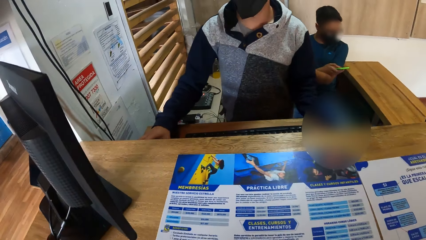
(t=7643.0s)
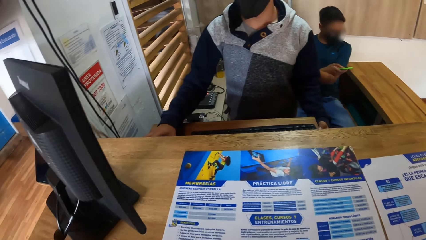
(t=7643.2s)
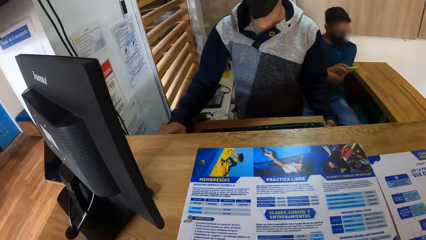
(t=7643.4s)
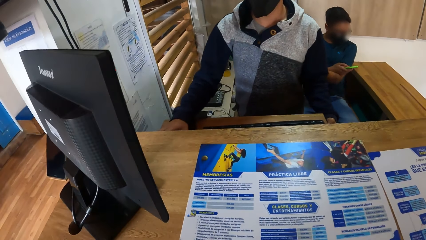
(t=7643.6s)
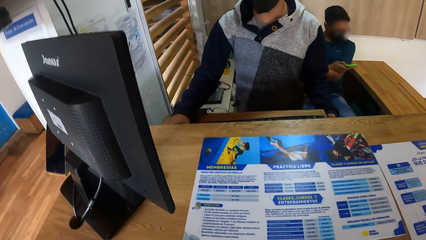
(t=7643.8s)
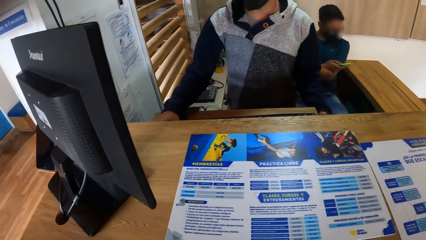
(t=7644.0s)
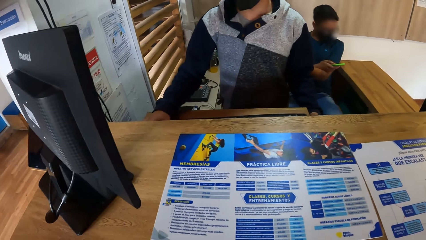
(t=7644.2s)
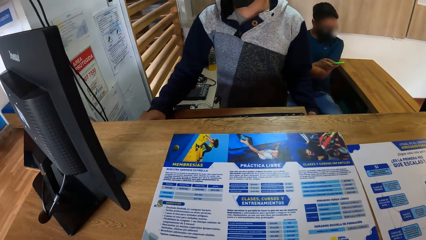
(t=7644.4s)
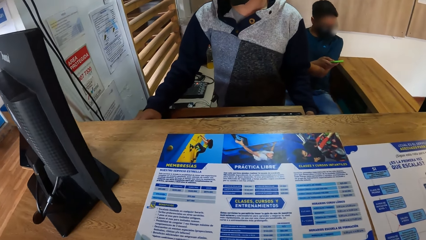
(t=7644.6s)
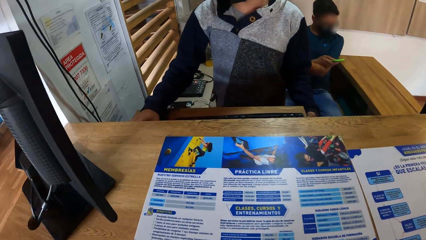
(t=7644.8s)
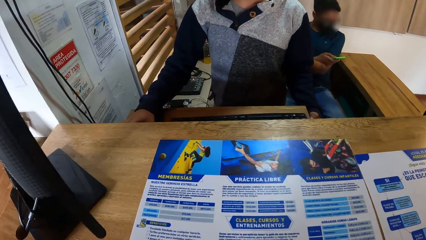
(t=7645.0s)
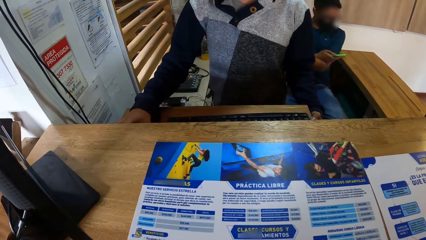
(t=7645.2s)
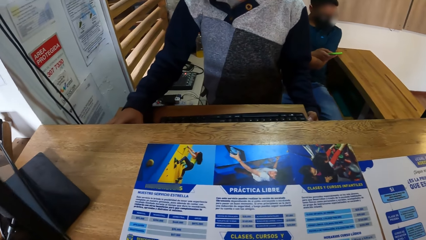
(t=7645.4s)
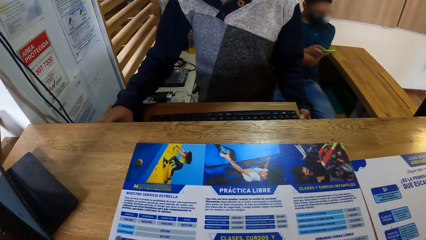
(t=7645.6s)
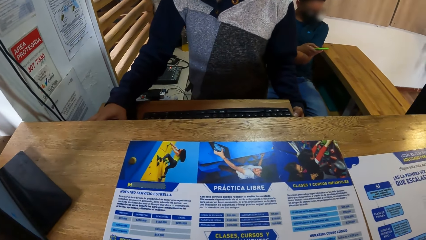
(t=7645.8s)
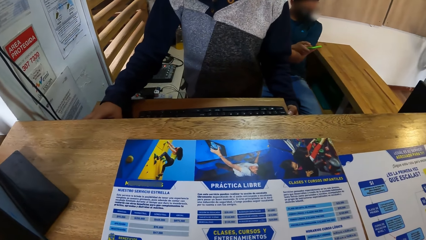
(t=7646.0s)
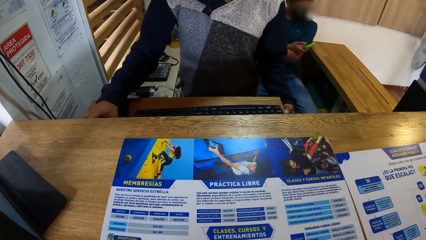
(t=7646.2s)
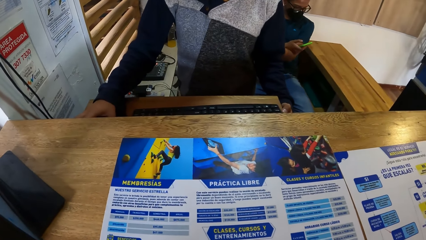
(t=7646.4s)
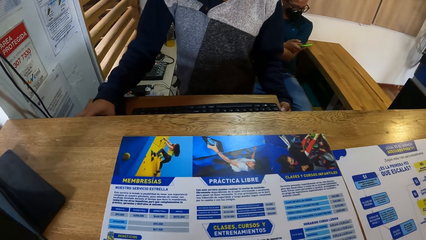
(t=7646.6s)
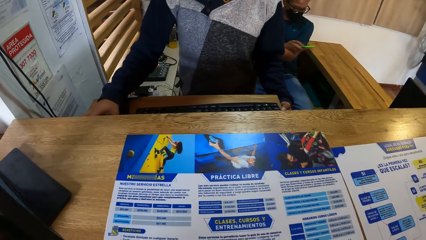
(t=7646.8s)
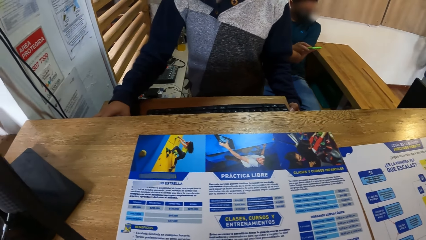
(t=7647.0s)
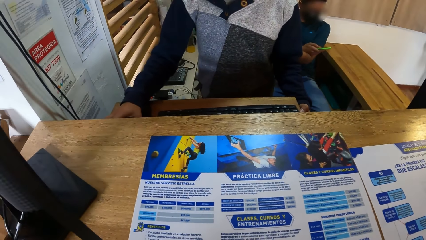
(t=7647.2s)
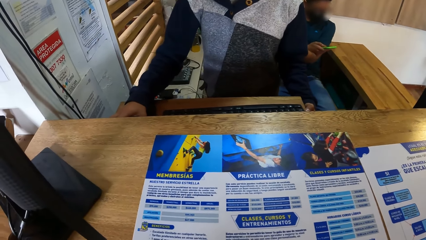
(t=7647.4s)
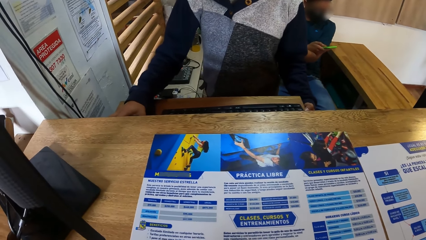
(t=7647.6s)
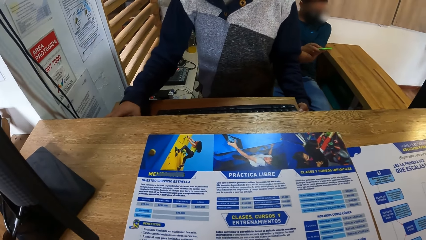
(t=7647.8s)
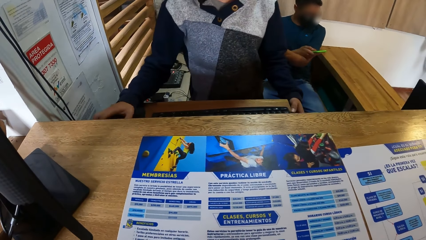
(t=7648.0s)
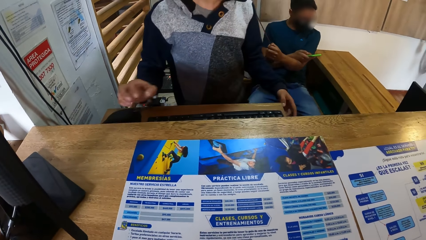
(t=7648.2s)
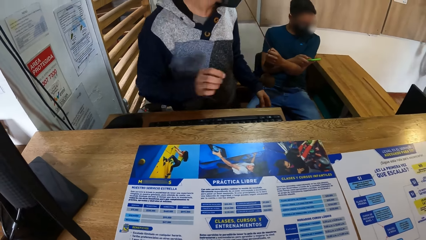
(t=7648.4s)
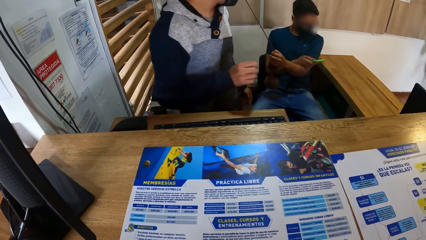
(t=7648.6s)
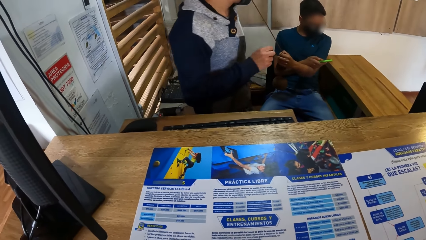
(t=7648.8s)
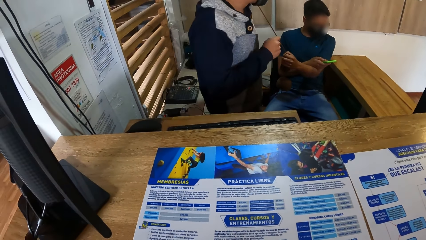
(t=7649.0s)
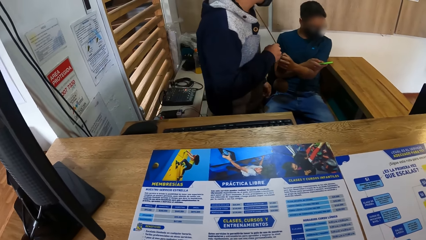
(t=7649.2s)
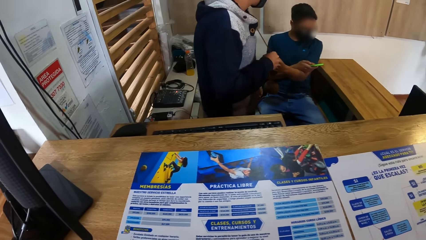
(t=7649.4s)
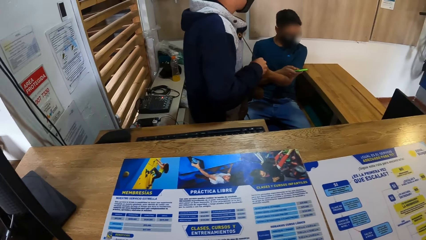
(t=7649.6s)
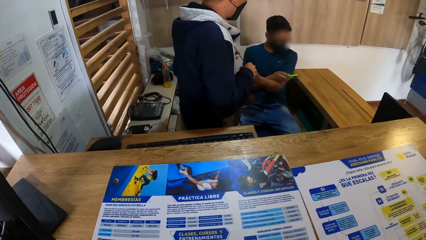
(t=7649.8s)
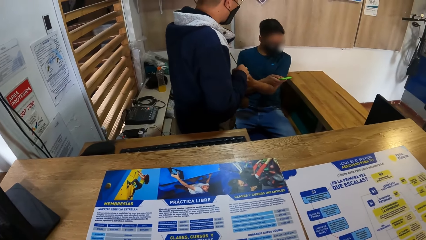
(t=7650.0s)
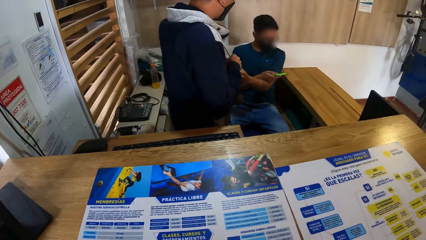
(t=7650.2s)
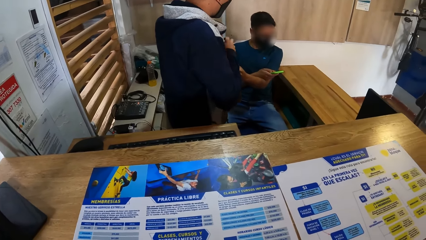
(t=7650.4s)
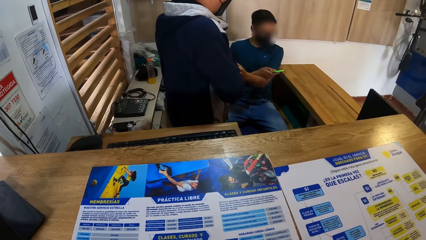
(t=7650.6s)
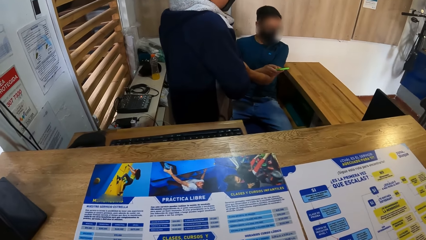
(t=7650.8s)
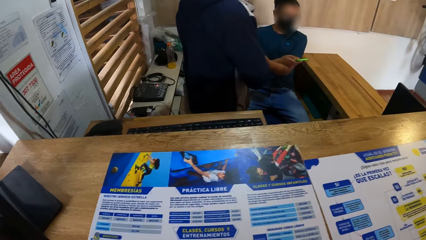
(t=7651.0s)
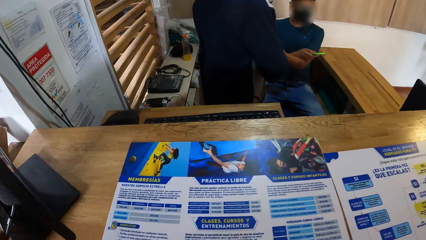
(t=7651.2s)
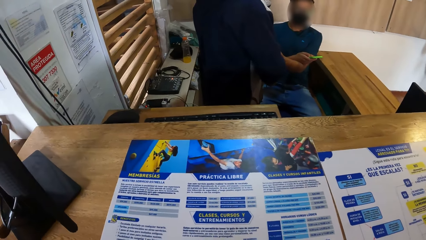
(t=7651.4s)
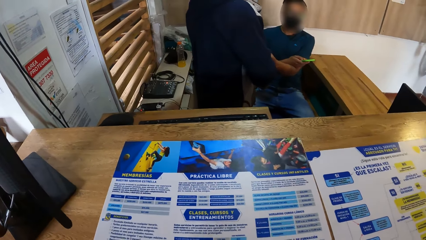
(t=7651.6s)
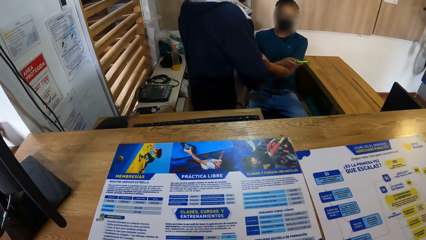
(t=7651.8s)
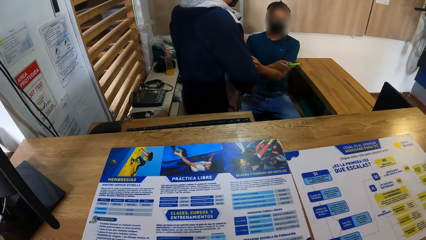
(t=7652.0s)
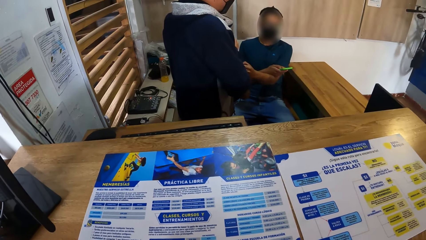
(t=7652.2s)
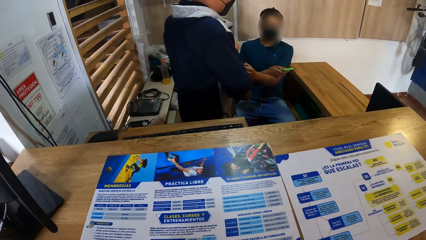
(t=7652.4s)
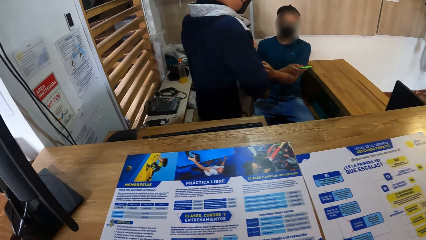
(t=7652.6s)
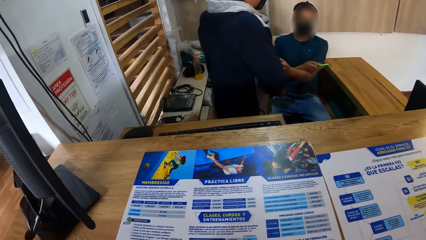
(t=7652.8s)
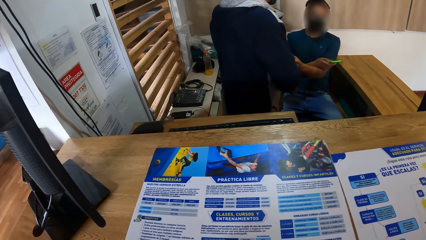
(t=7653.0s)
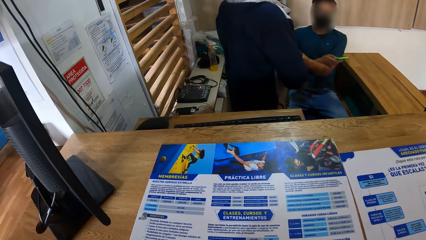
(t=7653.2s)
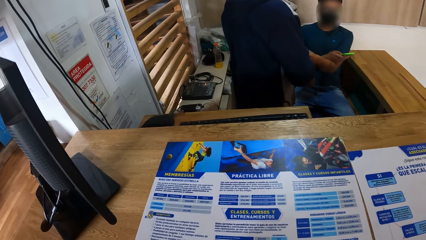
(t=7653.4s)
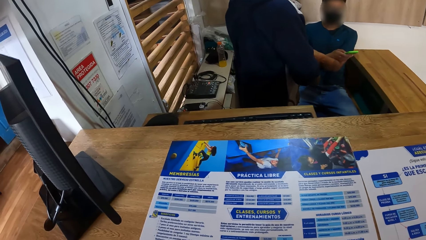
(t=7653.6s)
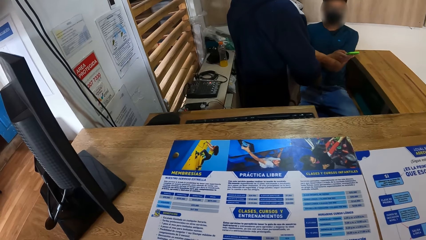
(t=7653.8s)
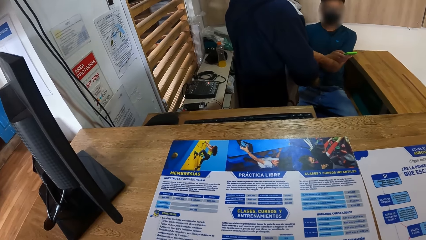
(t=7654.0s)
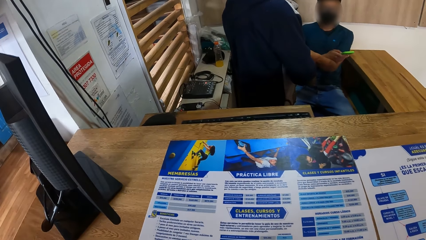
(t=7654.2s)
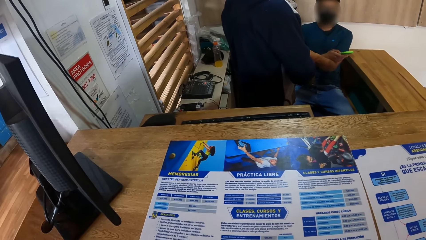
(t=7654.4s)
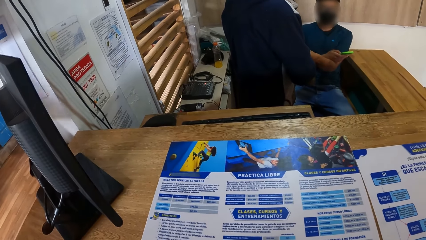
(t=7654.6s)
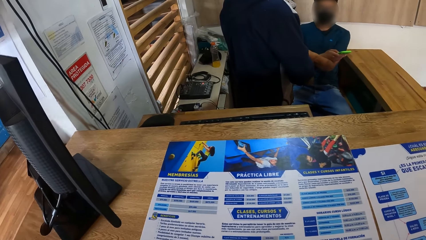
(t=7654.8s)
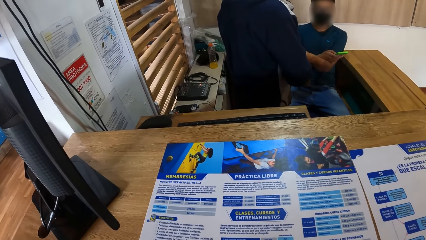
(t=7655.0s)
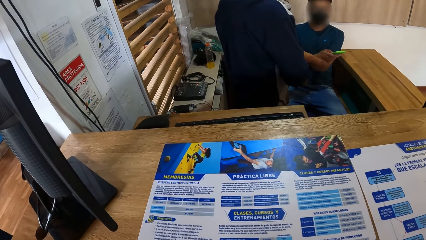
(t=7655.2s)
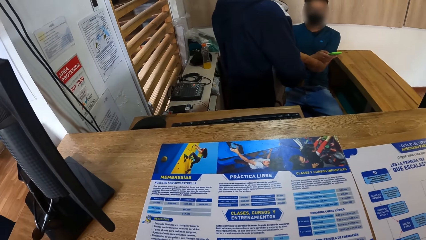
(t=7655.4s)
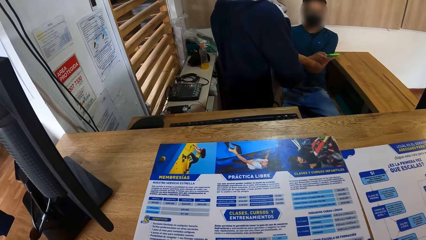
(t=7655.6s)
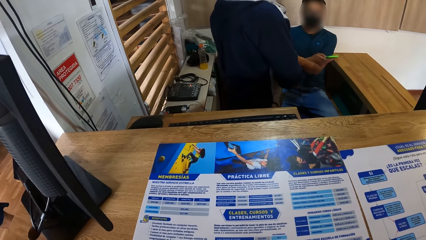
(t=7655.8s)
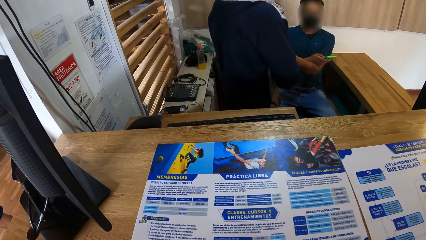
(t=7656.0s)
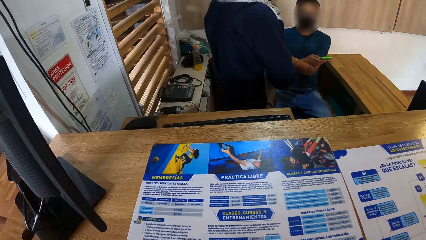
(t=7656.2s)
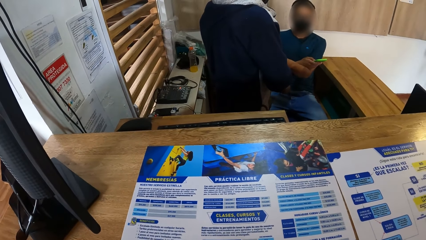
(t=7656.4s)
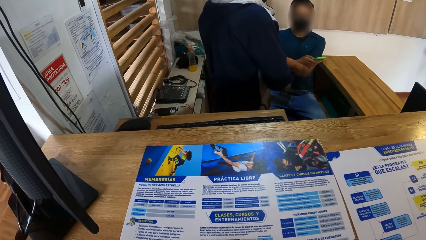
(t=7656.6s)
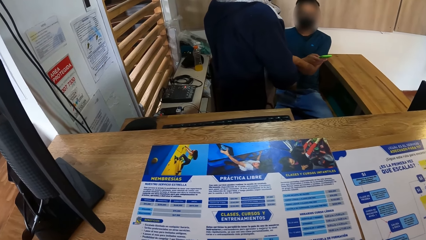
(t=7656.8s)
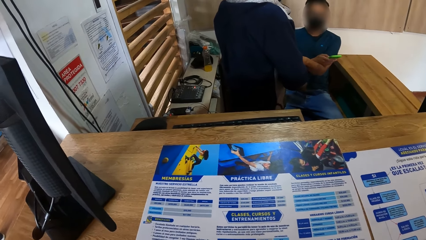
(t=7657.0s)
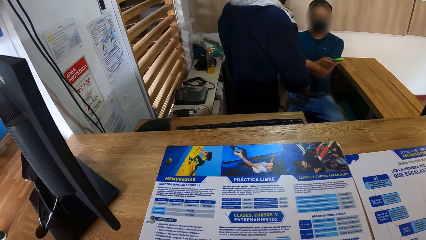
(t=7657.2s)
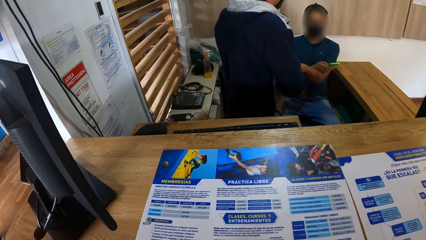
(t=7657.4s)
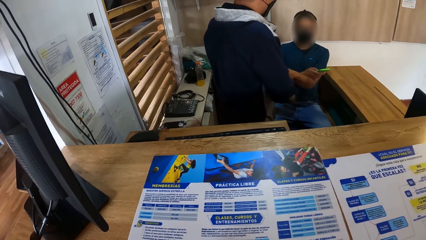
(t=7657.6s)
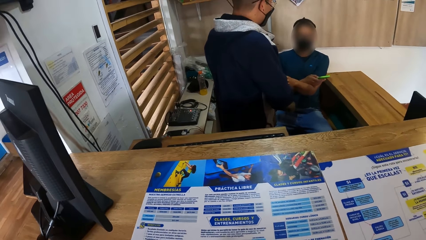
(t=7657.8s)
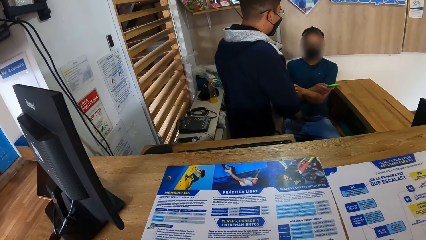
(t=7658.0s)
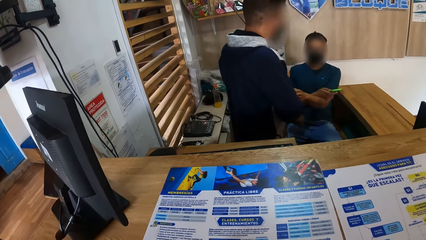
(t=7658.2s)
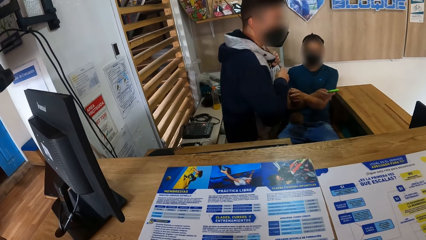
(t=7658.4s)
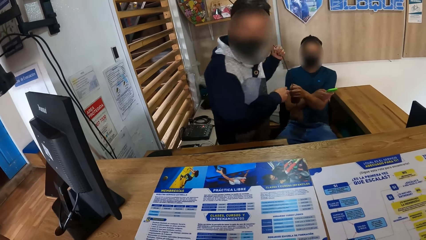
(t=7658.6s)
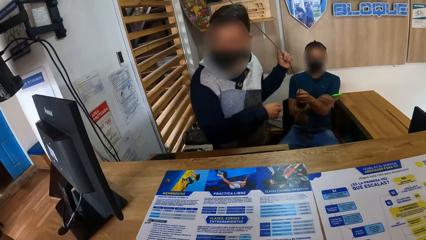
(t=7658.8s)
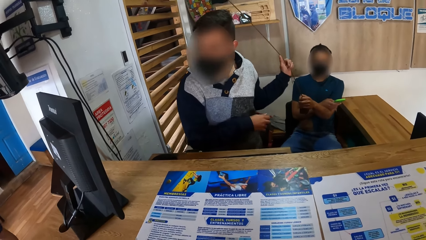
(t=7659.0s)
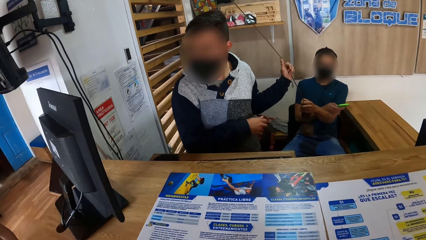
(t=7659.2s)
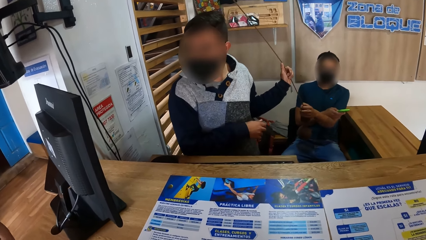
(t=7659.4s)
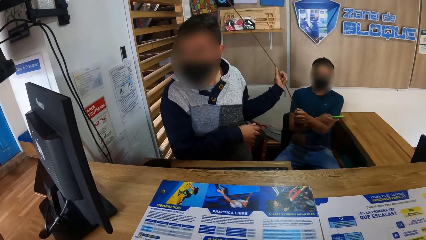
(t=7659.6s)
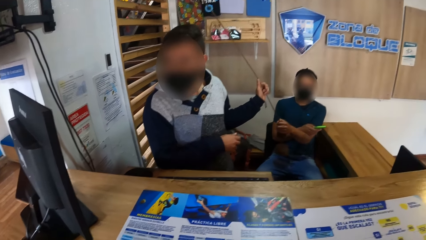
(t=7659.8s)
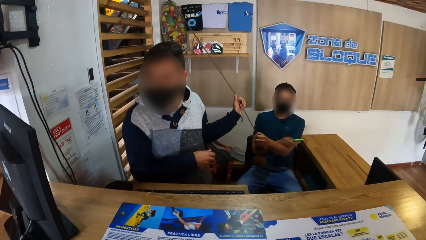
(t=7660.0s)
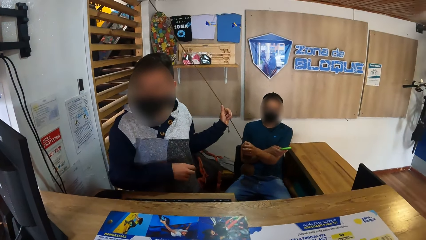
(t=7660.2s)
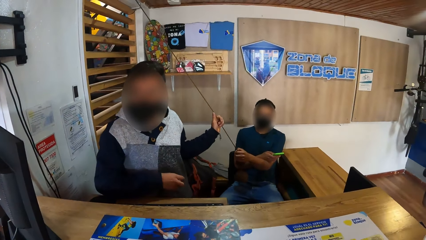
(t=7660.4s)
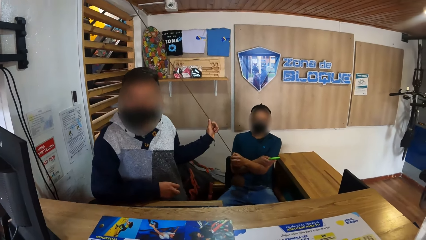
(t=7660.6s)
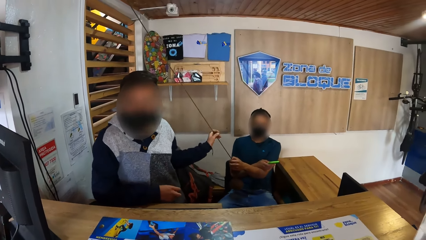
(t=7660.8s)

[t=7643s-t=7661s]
The camera wearer reads a magazine on the counter. A man interacts with another man. The first man holds the rope with both hands and rests his right hand on a drawer.
